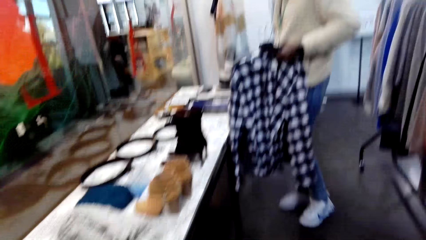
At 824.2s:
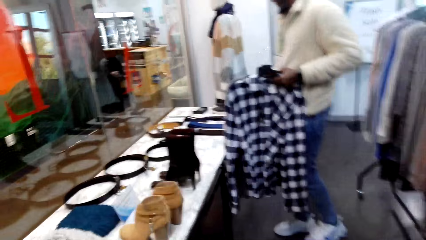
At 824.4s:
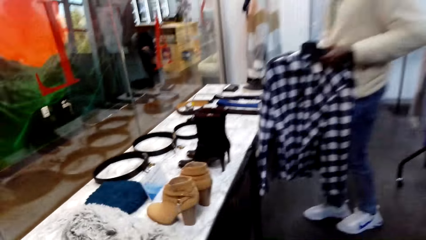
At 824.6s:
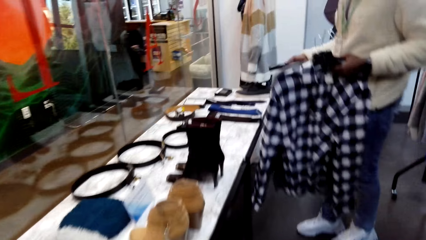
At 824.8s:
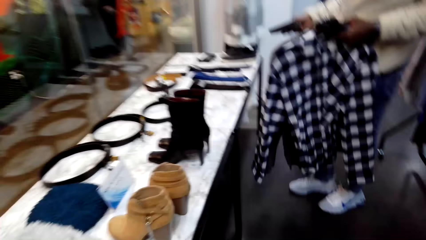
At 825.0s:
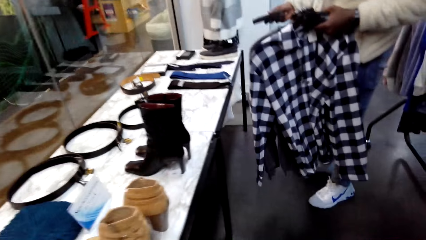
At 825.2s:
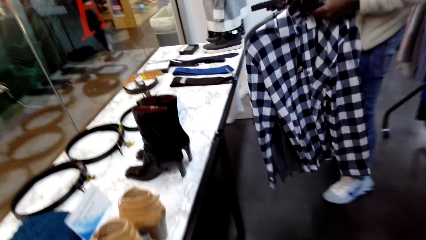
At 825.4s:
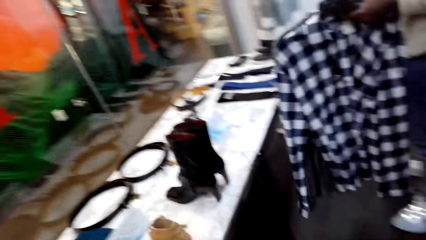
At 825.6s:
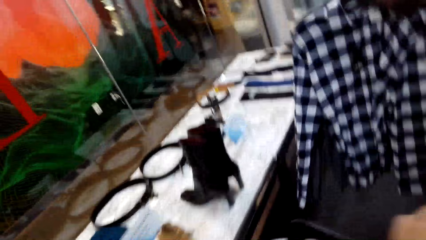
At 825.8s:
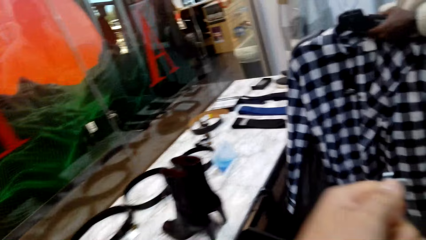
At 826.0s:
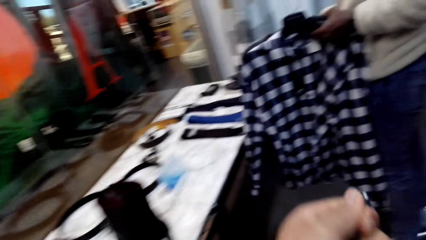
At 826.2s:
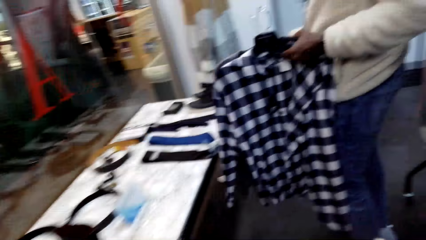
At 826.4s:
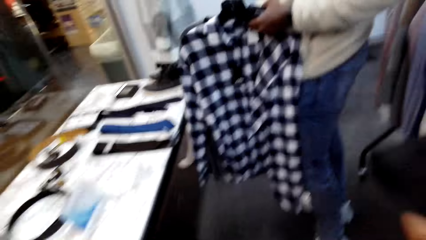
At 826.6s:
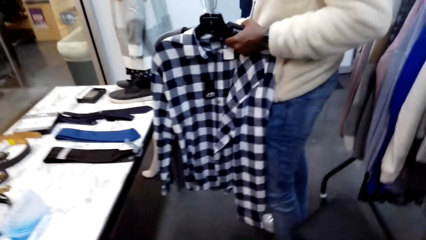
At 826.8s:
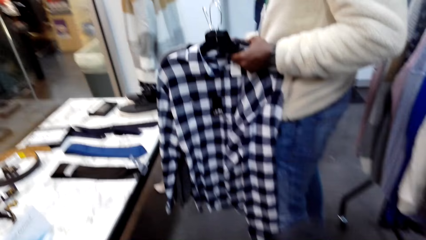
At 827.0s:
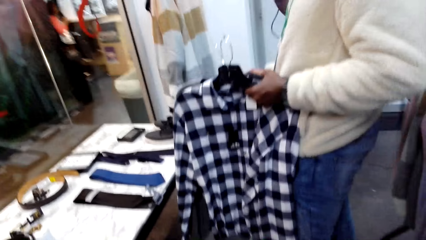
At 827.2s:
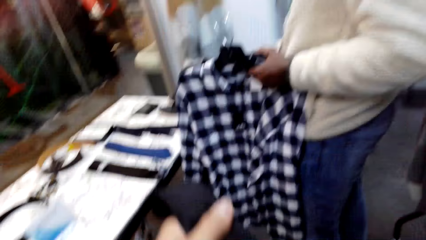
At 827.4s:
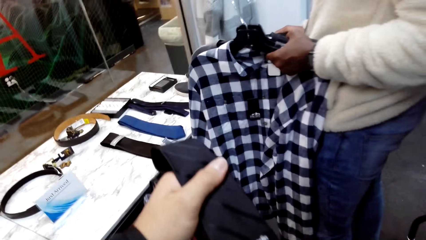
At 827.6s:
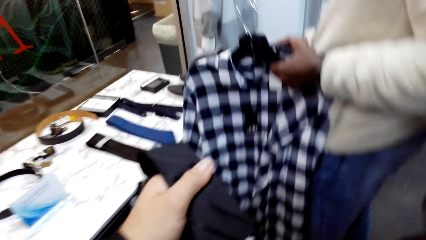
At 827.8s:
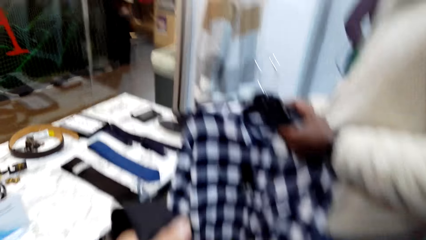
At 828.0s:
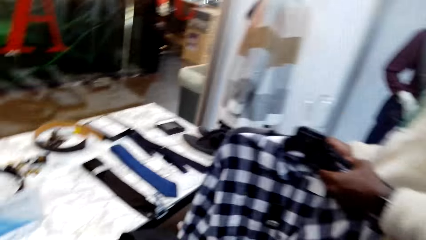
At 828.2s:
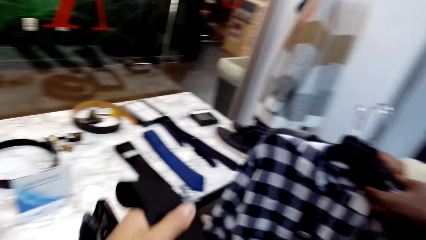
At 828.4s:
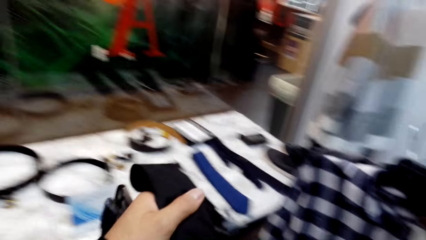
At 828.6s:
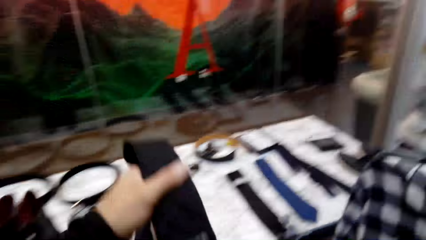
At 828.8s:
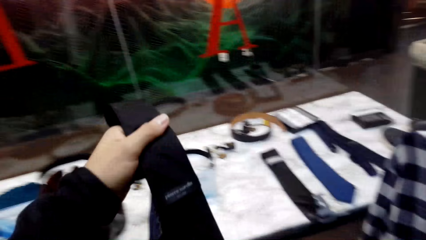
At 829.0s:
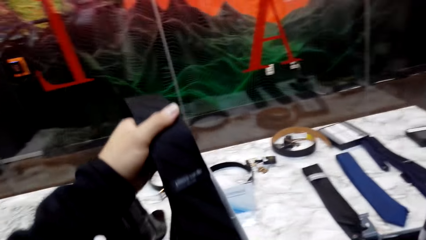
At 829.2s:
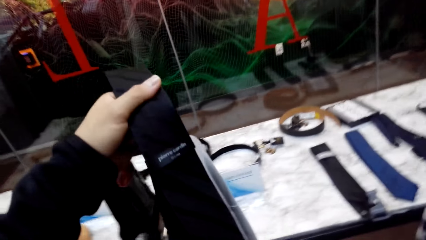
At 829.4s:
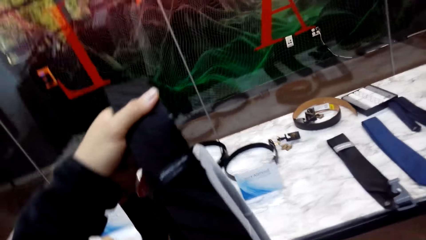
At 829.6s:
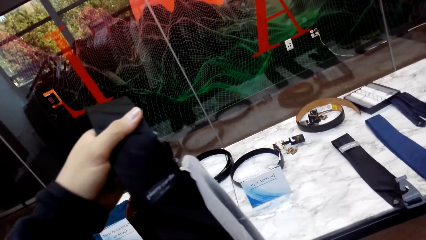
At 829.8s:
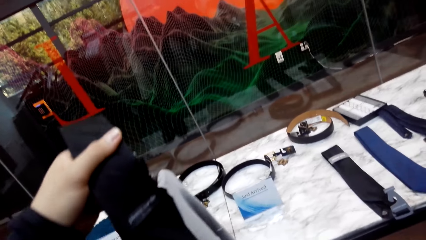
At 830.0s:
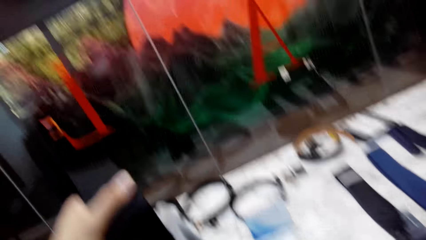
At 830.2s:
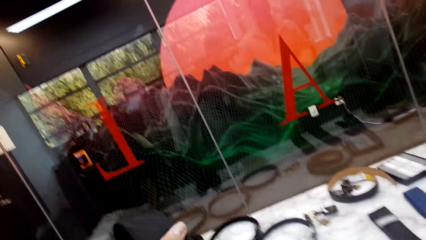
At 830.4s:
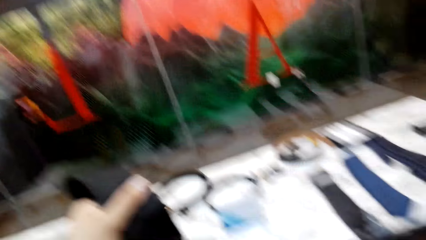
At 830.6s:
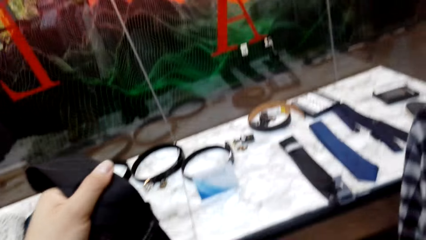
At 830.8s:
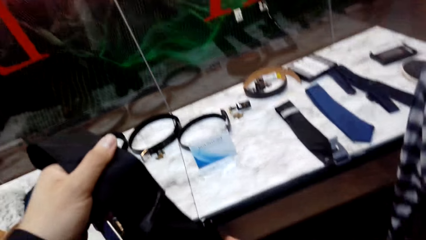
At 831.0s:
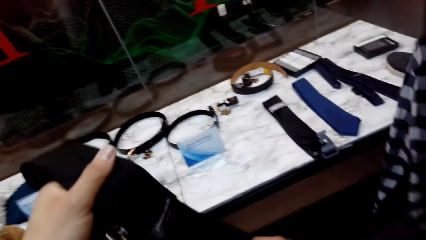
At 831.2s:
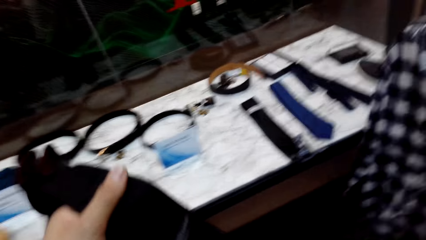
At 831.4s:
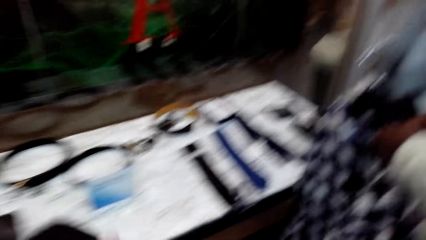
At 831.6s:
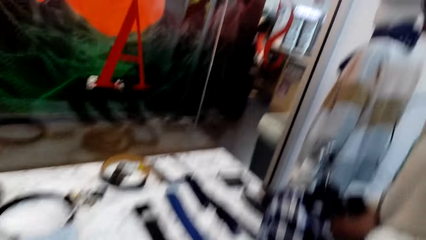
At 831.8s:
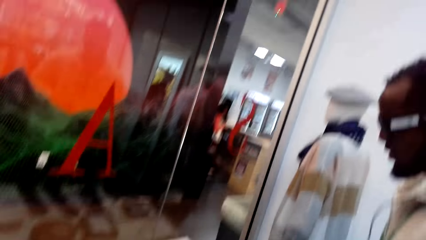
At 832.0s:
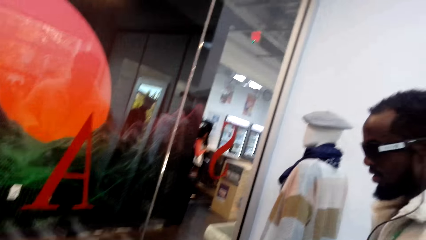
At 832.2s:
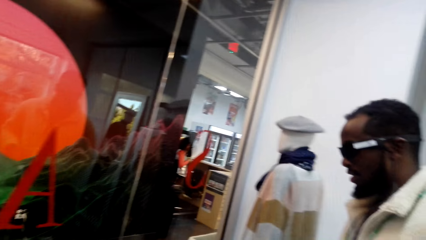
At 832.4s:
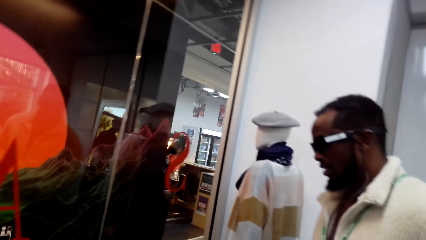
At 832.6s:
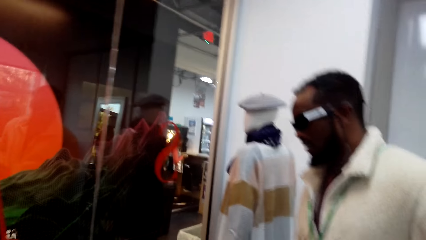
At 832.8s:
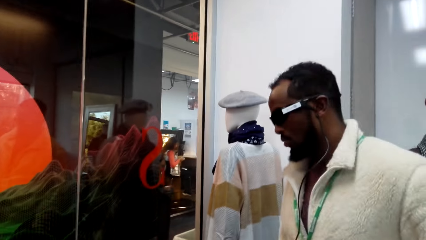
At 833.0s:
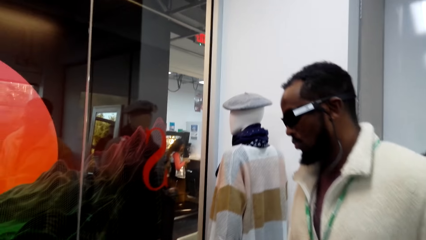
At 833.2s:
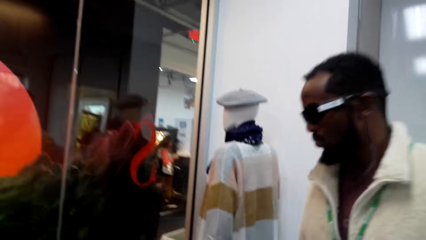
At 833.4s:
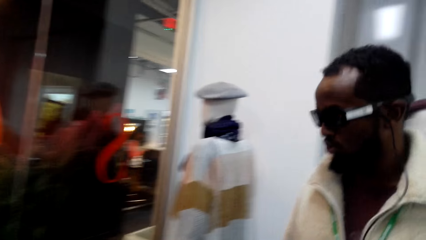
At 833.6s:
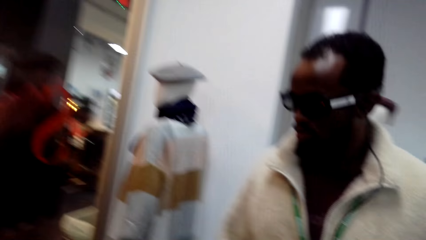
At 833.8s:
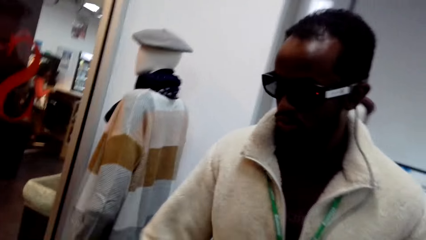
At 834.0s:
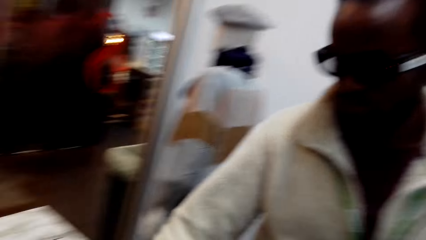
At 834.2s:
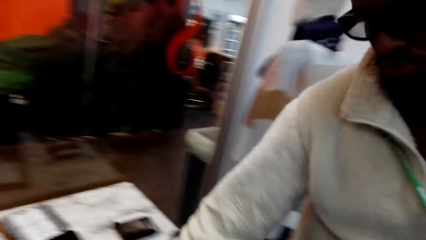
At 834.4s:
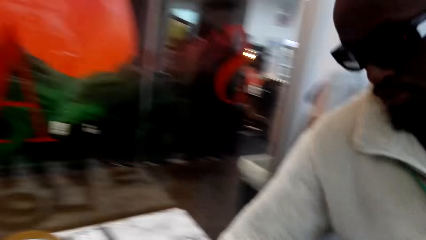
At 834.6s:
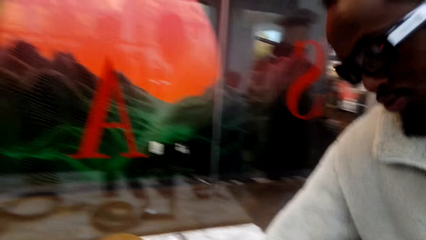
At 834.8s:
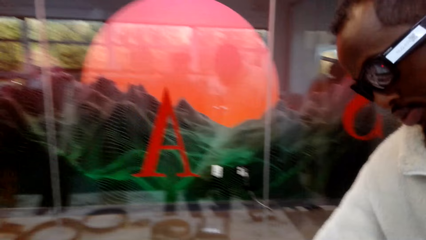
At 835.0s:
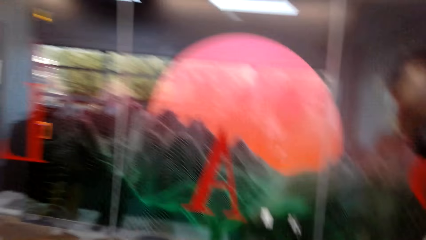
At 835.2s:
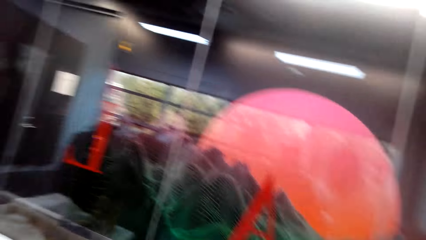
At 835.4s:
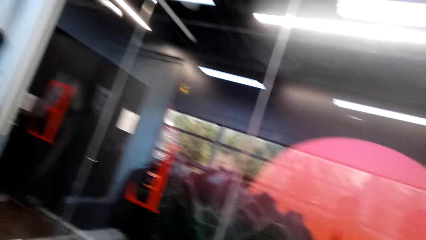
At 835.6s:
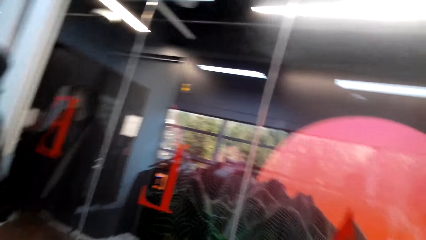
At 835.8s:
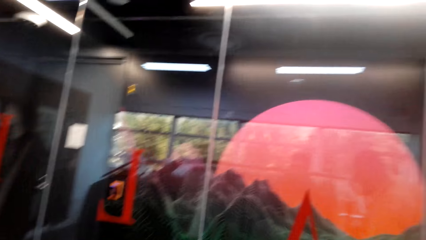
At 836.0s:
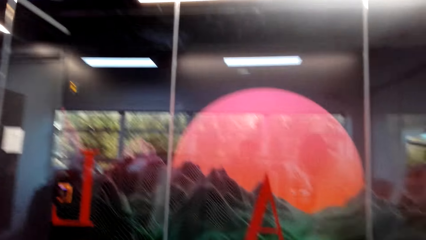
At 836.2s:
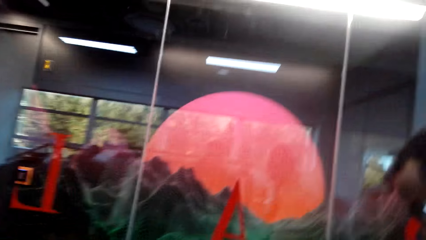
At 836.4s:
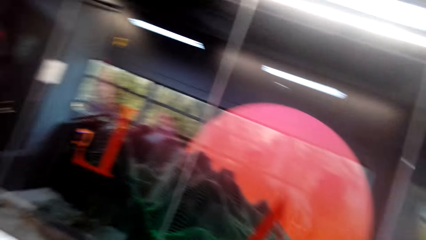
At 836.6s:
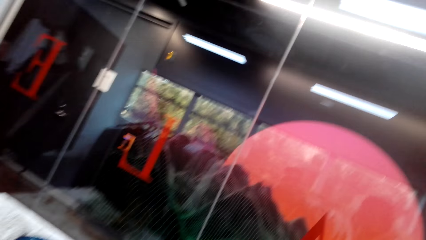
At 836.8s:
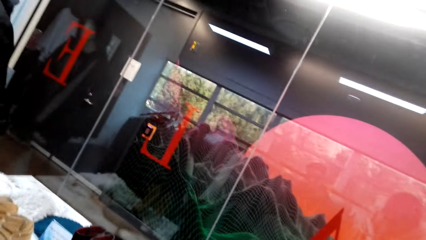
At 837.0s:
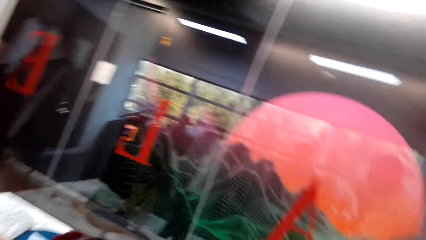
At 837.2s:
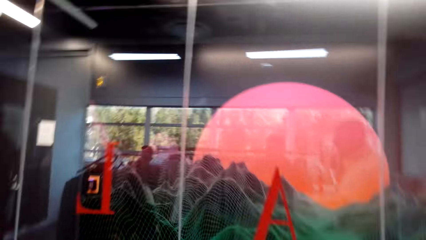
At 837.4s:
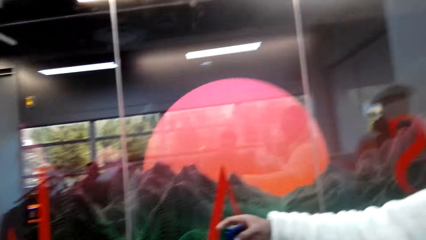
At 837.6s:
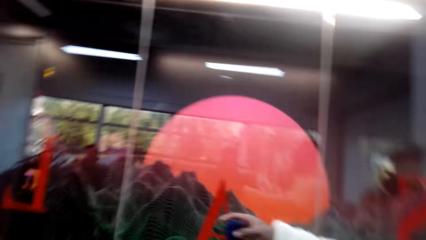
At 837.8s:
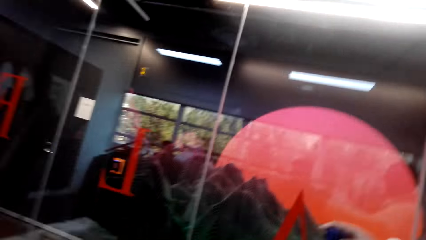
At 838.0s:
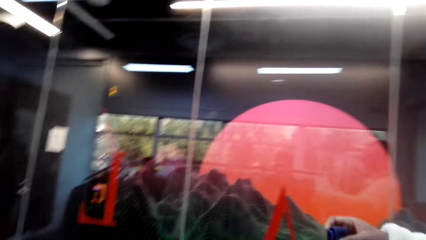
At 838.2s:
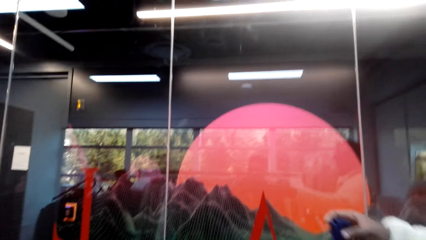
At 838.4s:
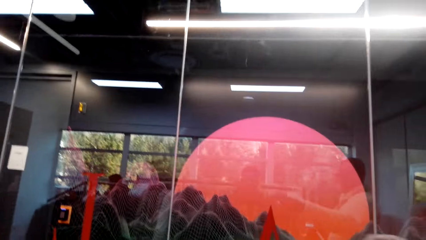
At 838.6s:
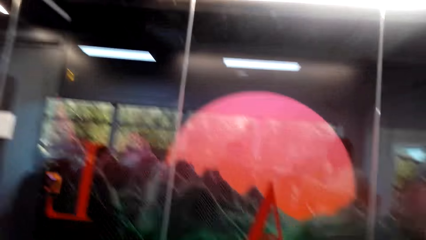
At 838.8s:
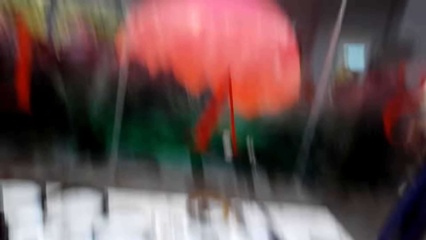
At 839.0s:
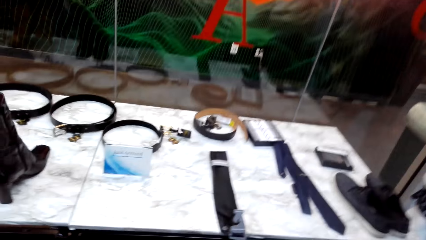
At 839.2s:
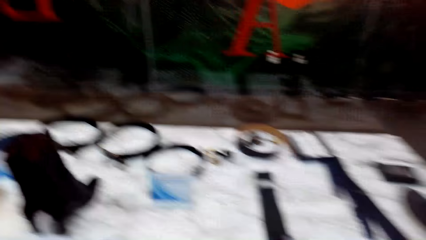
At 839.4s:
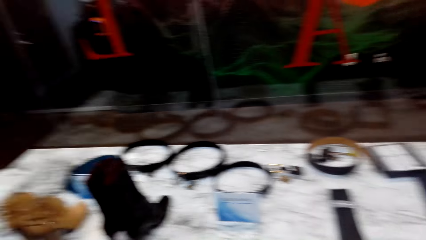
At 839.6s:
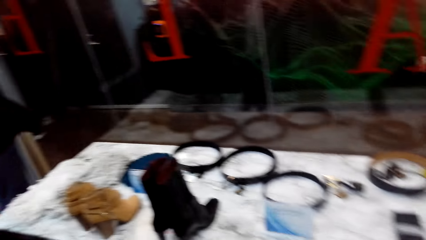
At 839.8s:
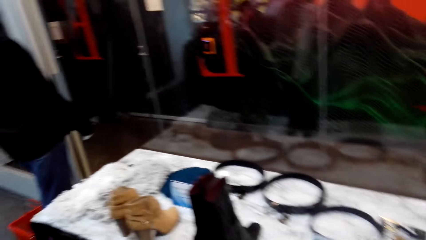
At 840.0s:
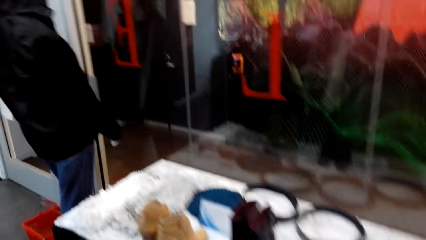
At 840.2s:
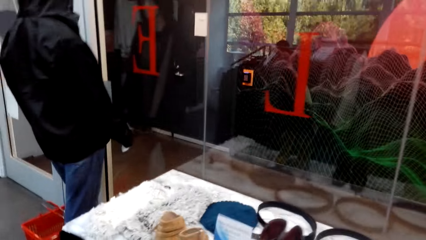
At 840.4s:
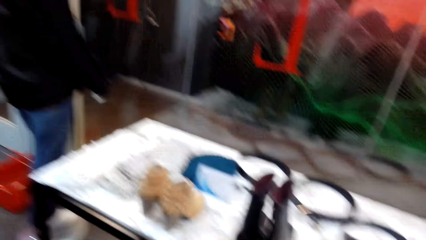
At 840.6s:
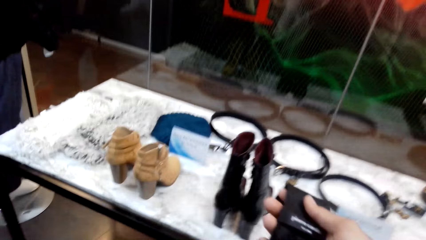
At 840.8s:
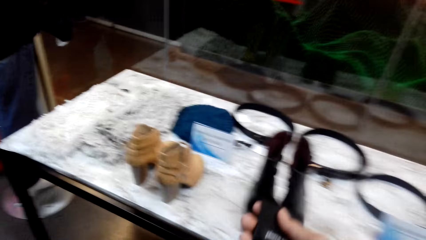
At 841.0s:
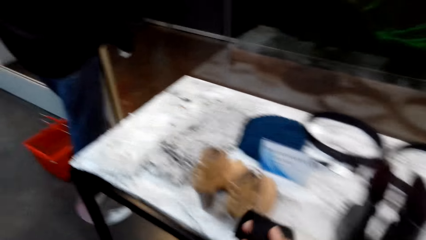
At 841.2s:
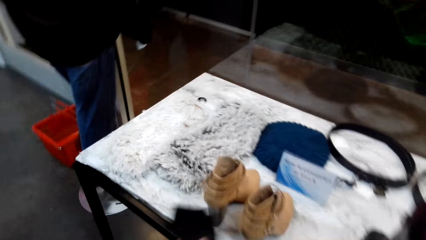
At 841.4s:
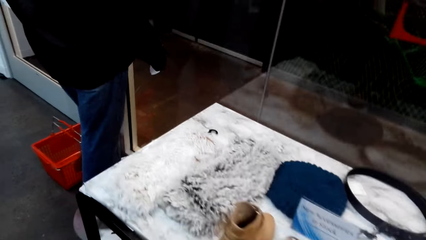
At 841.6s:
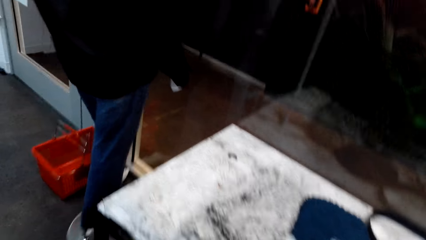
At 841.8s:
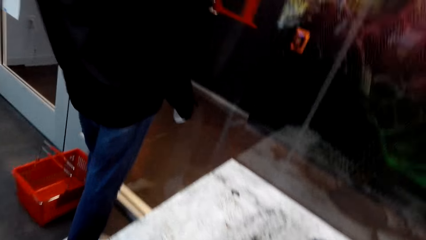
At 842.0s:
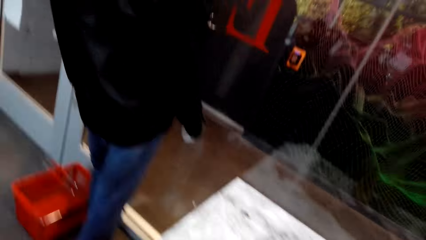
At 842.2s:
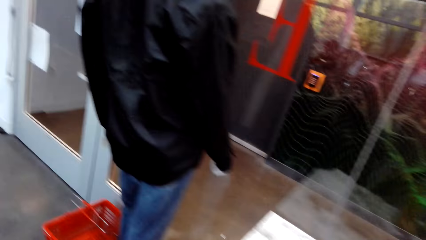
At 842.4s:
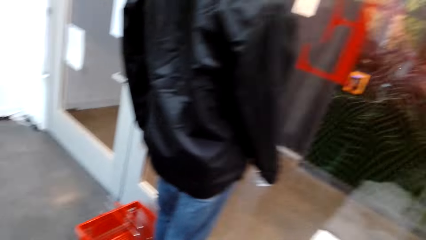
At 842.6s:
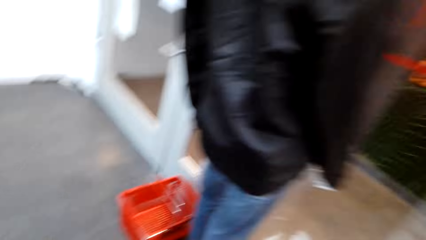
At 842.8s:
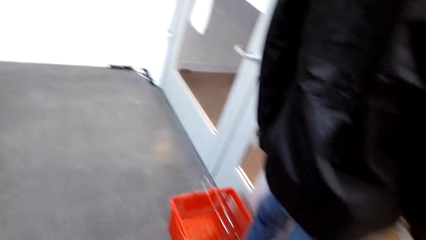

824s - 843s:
The camera wearer holds something with the left hand. A person holds a tie with the left hand and moves around. Another person walks around. The camera wearer looks around. The other person holds the tie. The camera wearer looks around. The other person walks around.
